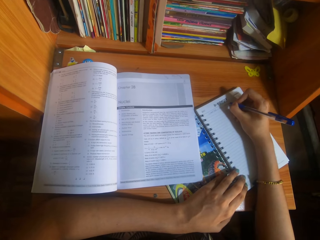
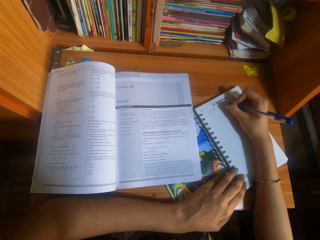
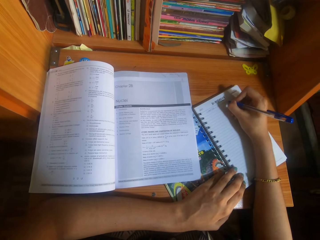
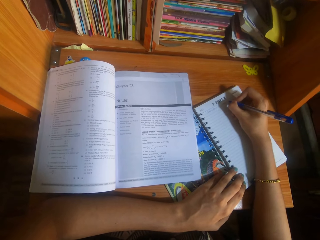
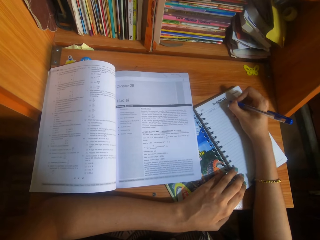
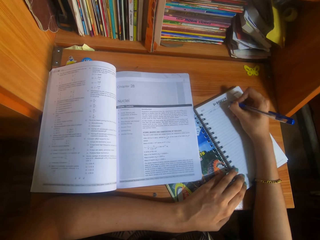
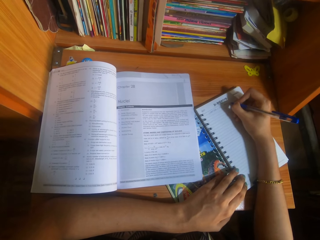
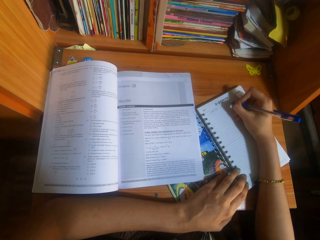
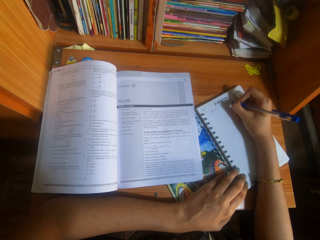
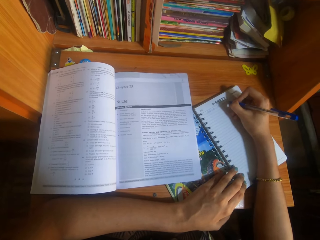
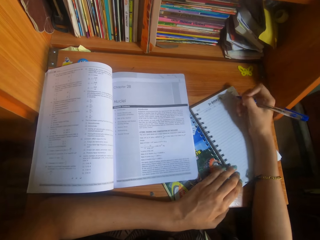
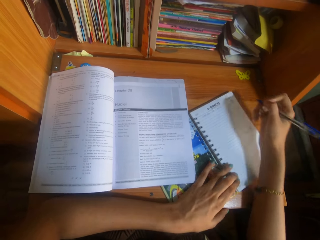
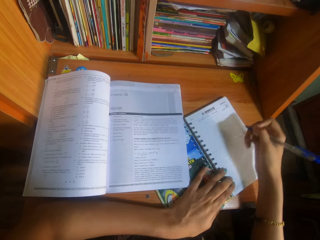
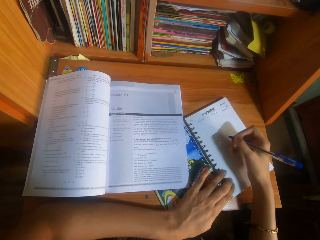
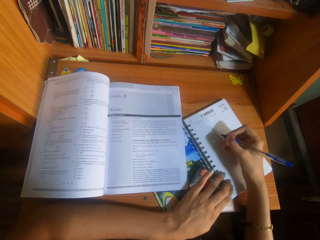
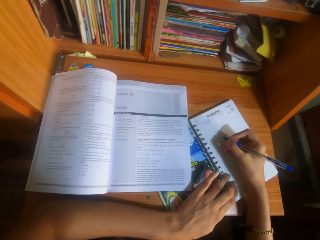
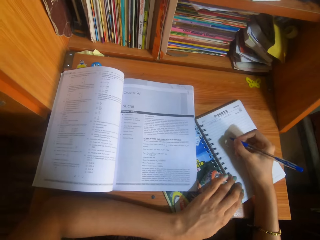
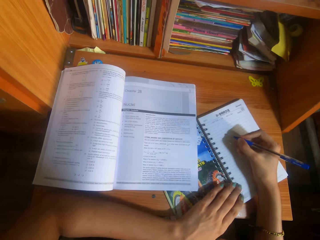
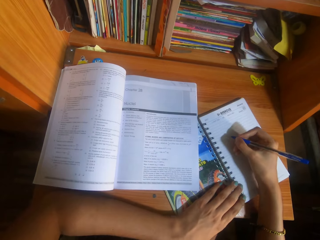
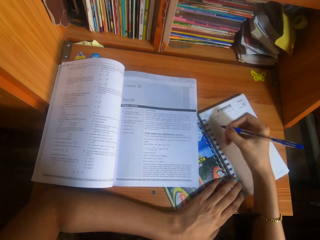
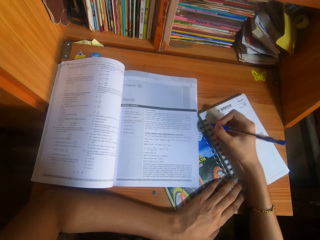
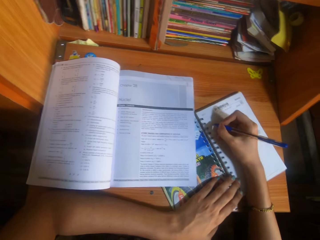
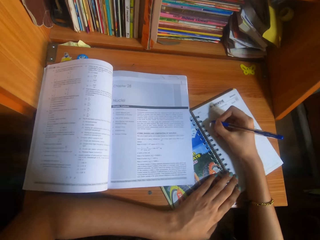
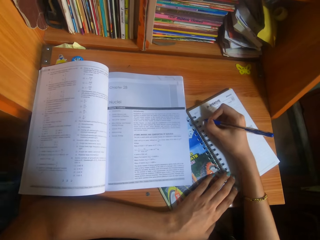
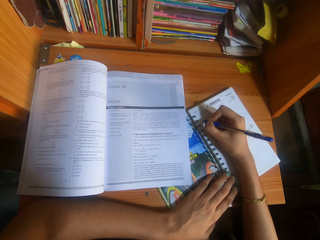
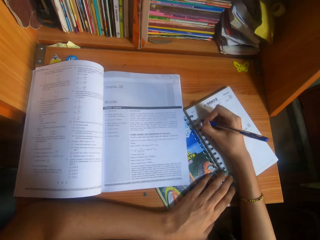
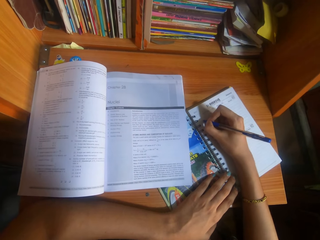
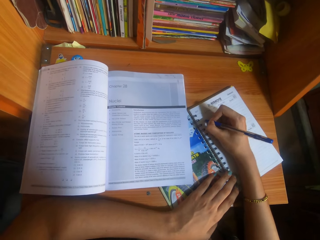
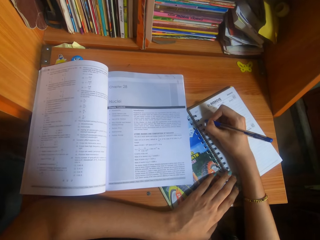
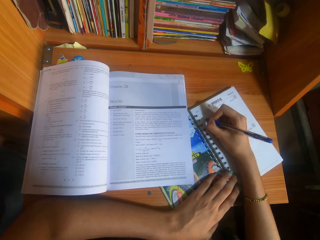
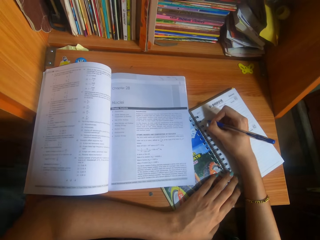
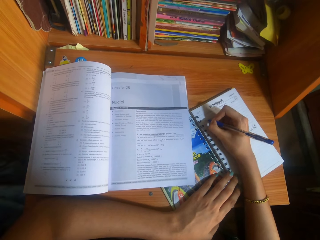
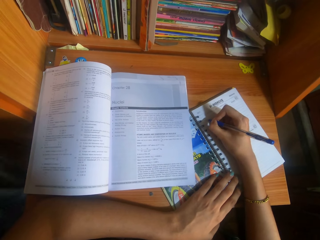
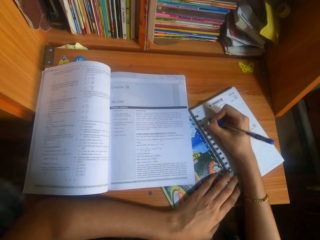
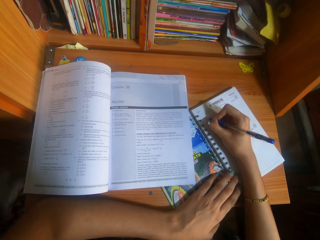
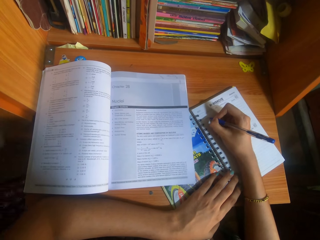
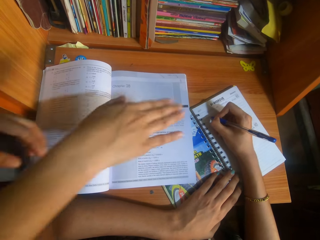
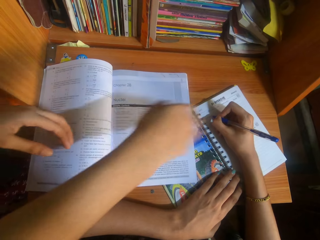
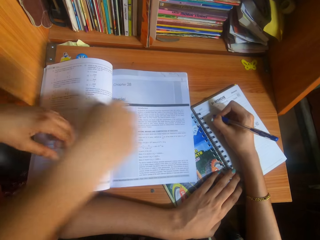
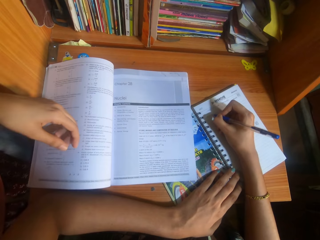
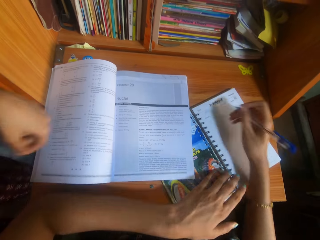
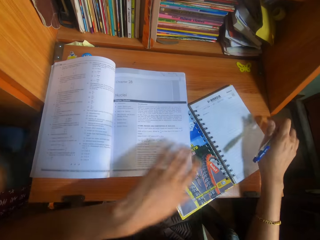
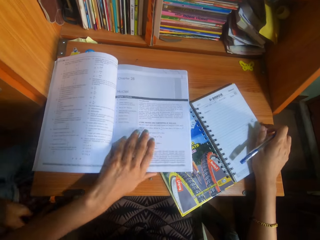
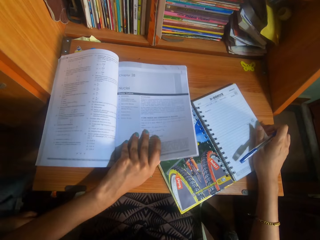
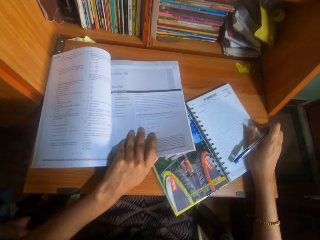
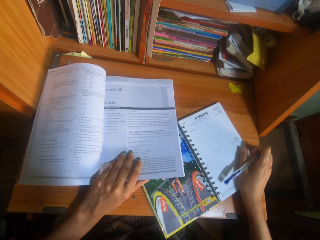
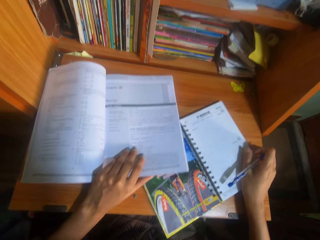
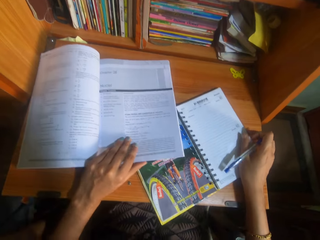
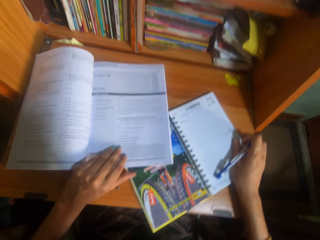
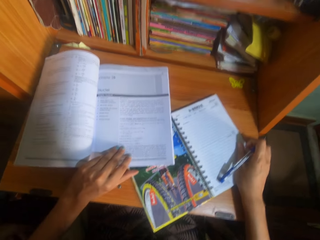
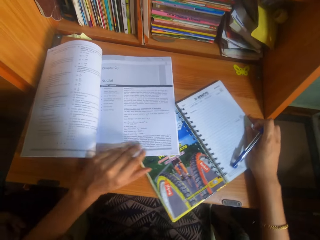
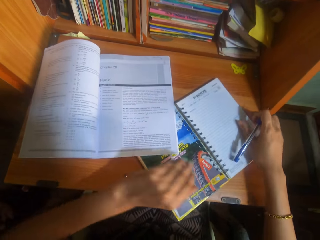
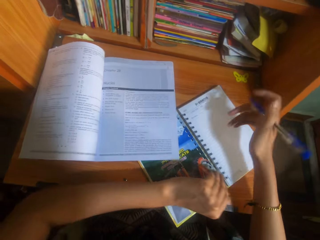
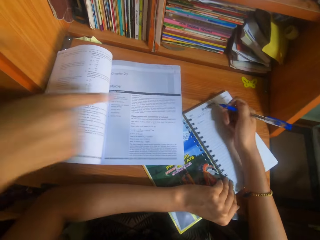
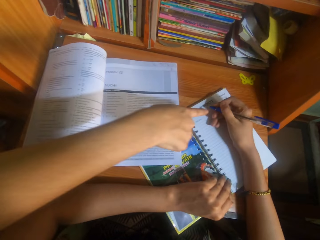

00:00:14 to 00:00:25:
The camera wearer interacts with a woman. The woman makes gestures with both hands. The camera wearer interacts with the woman. They adjust the books on the table with both hands.

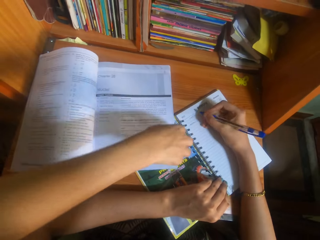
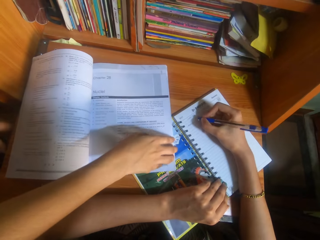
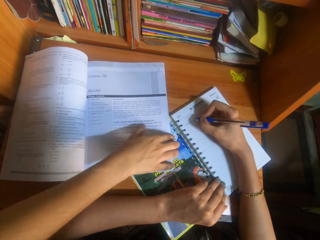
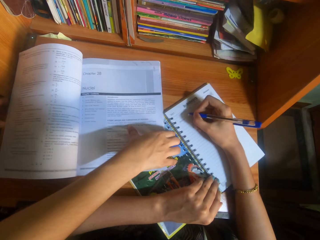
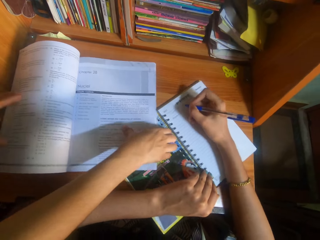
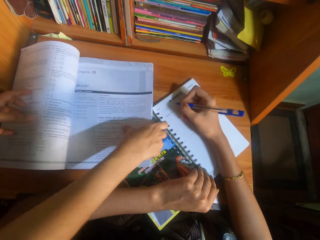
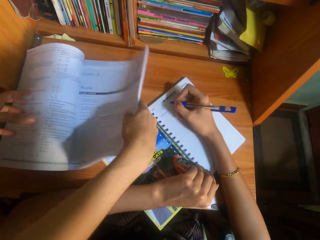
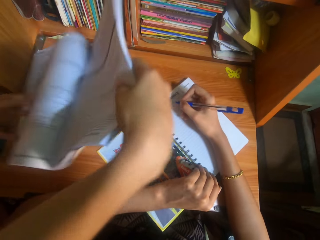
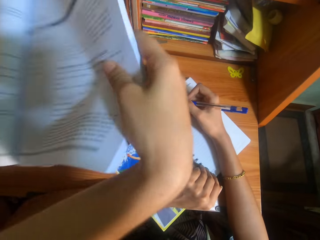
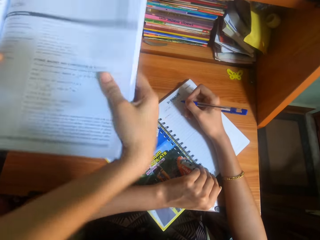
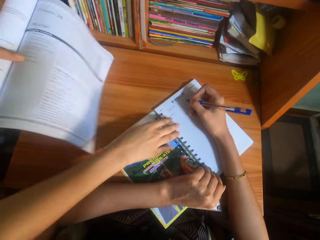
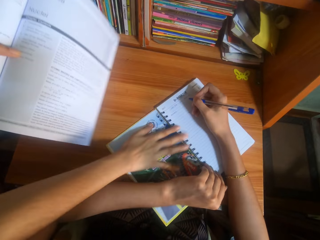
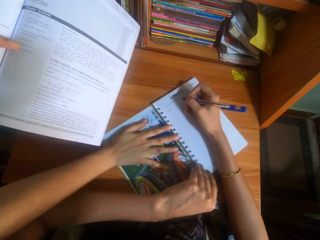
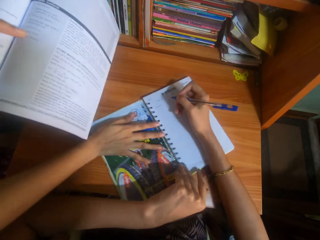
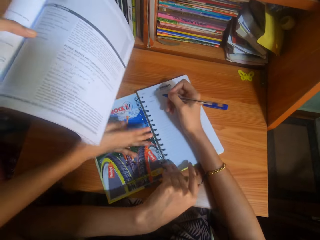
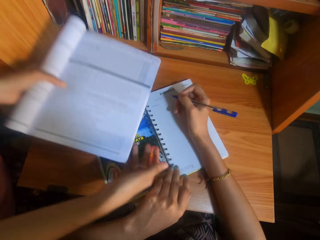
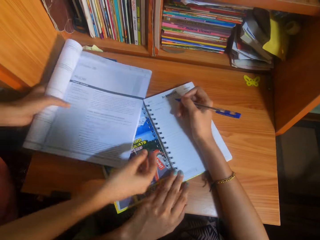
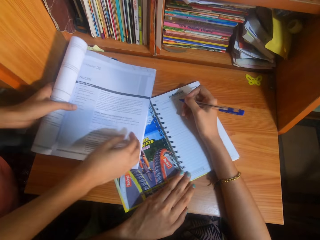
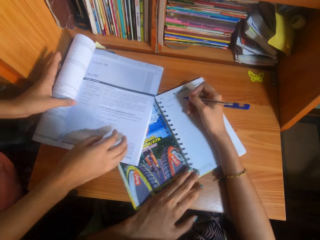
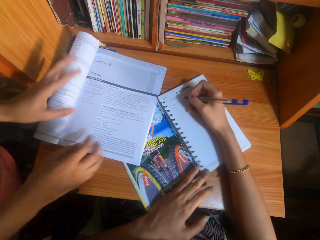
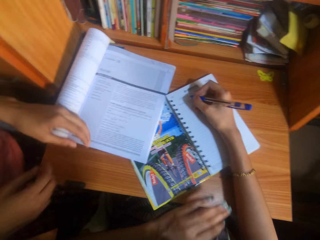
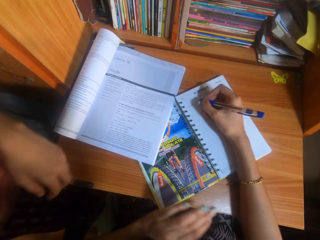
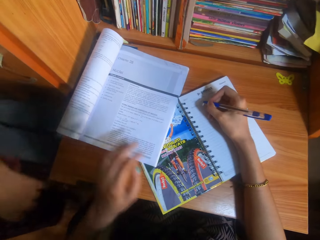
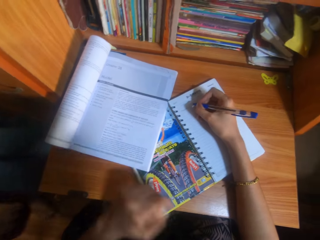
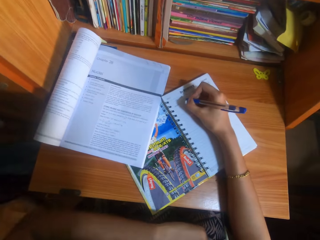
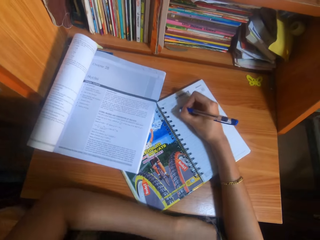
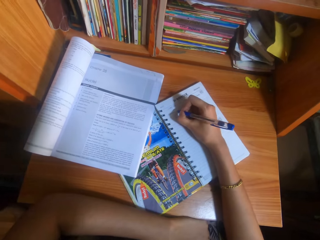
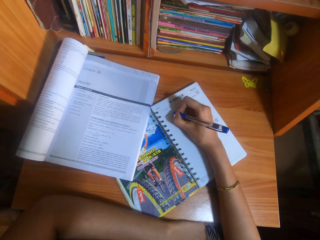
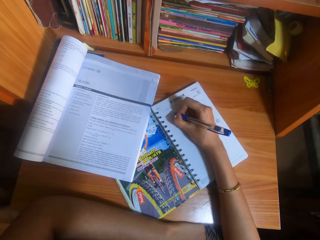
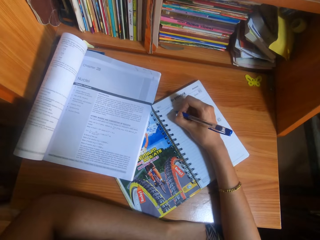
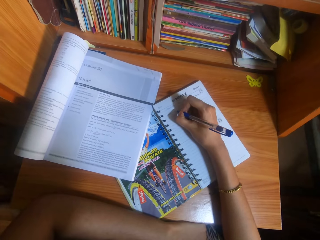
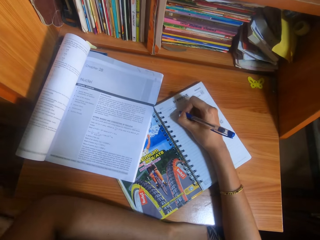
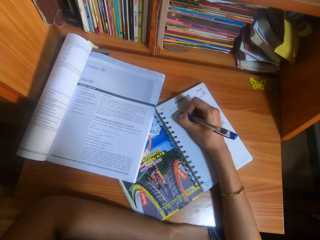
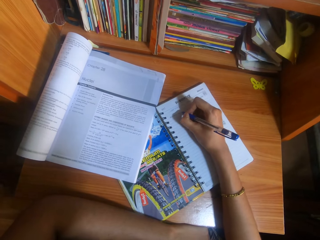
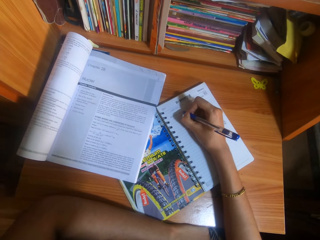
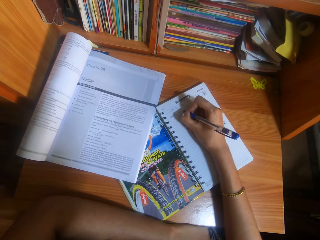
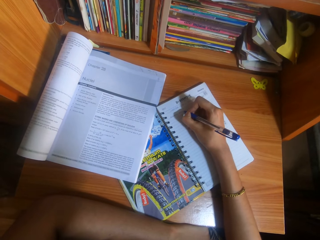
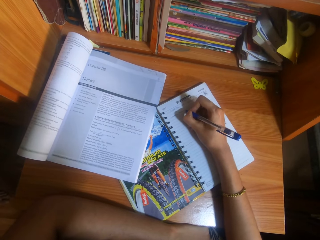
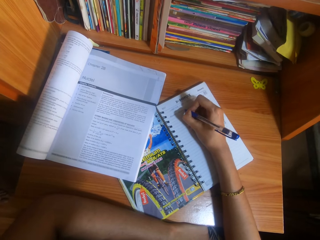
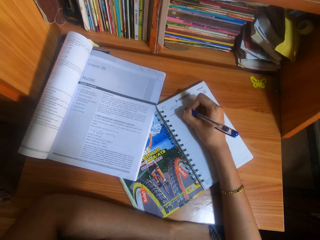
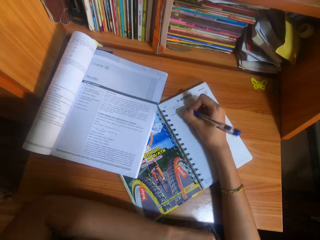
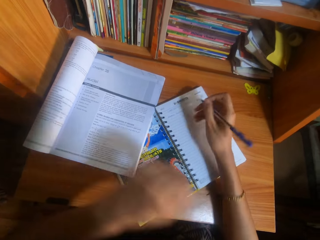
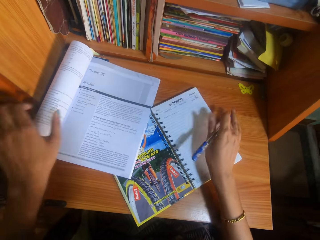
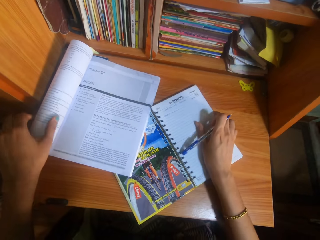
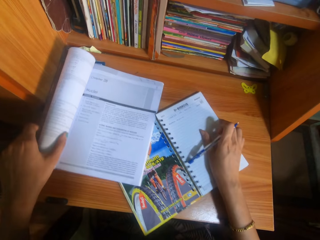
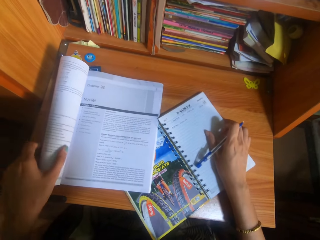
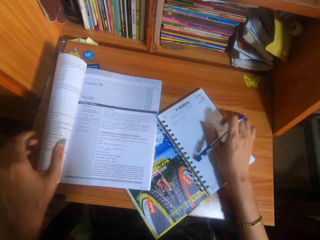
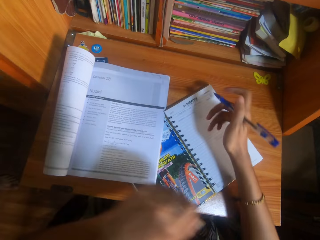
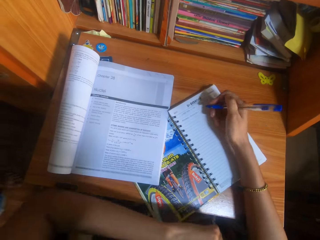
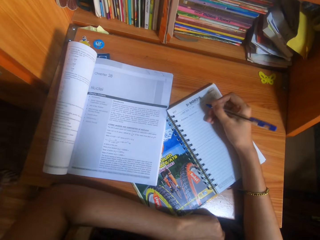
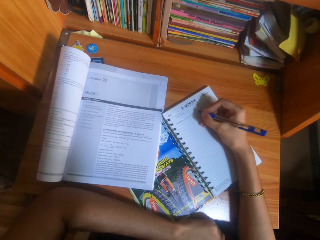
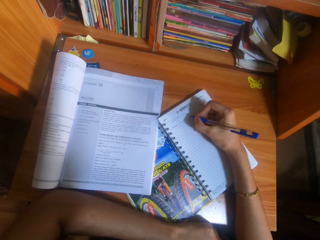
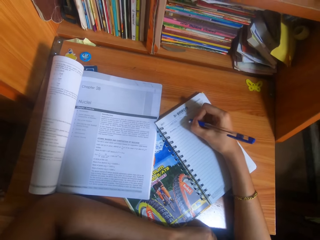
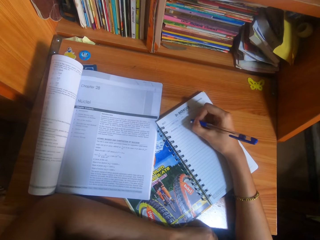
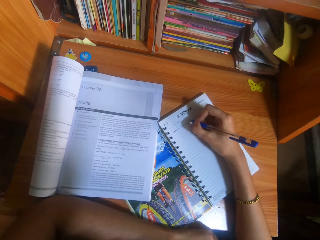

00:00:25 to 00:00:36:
The woman makes gestures with her right hand. The camera wearer interacts with the woman. The woman picks up a book on the table with her right hand, holds the book in her left hand, adjusts the book on the table with her right hand, and drops the book on the table with her left hand. The camera wearer writes on the book or notebook on the table with the pen in her right hand. She adjusts the books on the table with both hands. She pulls the books. She writes on the book on the table with the pen in her right hand.
